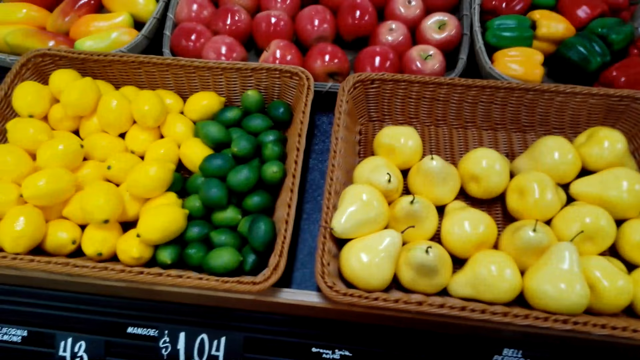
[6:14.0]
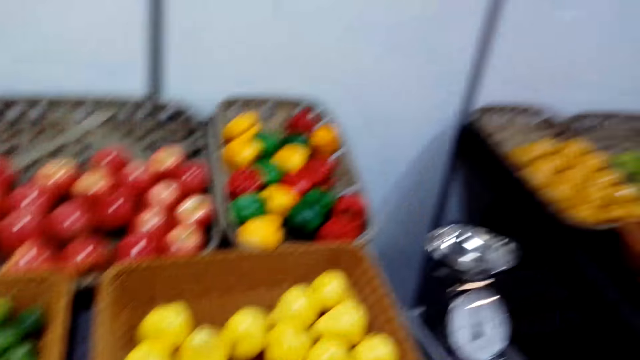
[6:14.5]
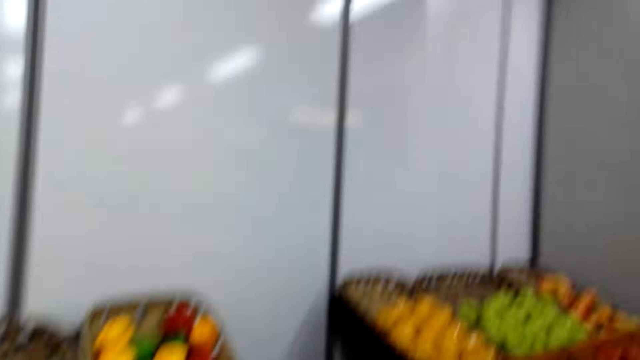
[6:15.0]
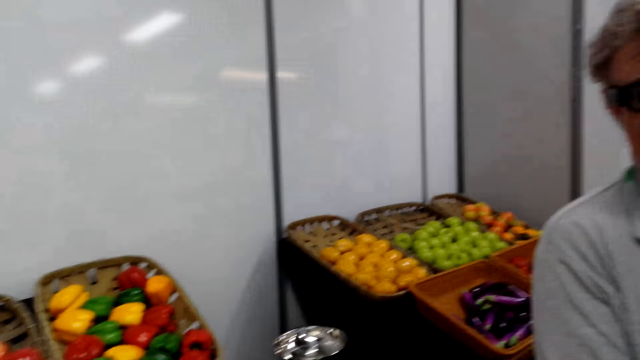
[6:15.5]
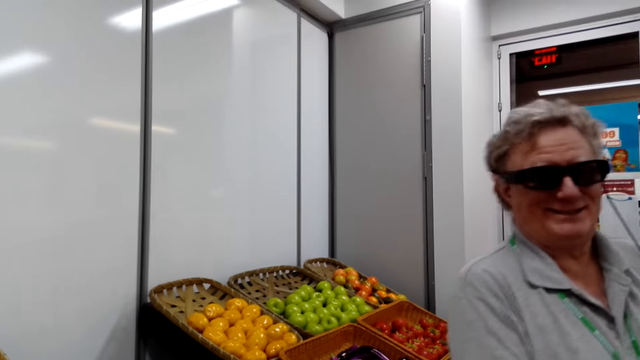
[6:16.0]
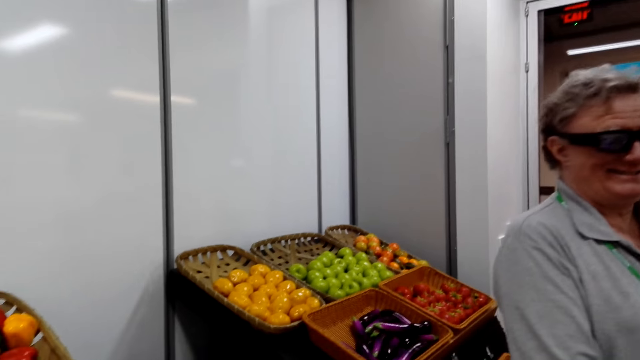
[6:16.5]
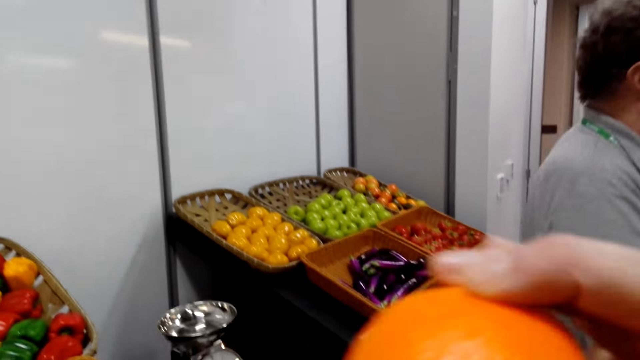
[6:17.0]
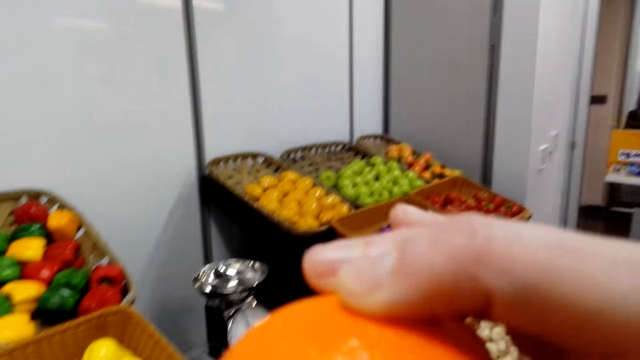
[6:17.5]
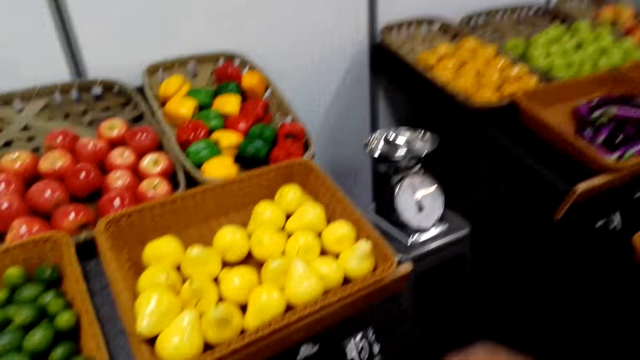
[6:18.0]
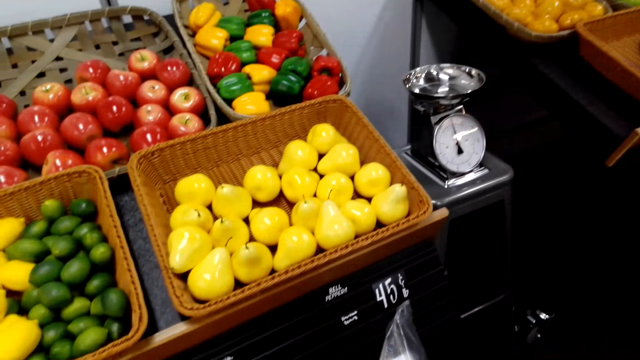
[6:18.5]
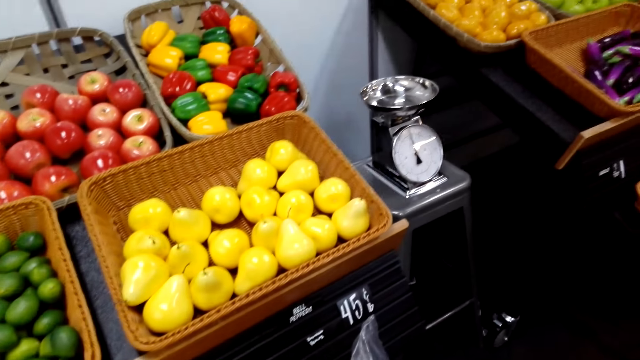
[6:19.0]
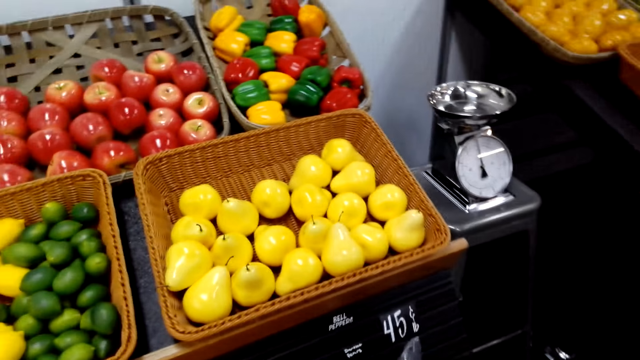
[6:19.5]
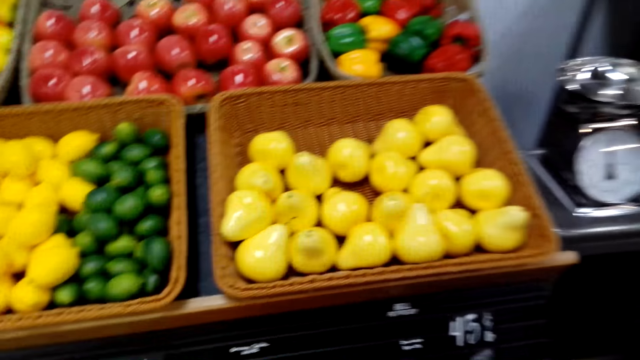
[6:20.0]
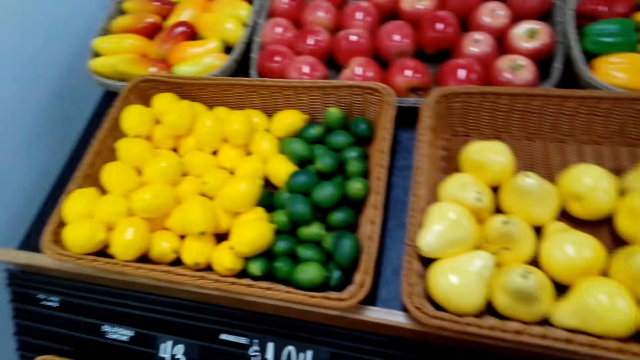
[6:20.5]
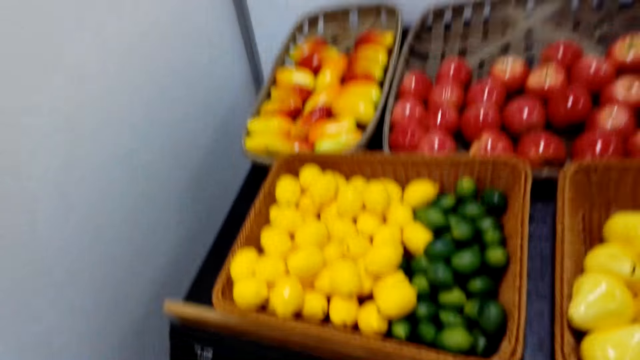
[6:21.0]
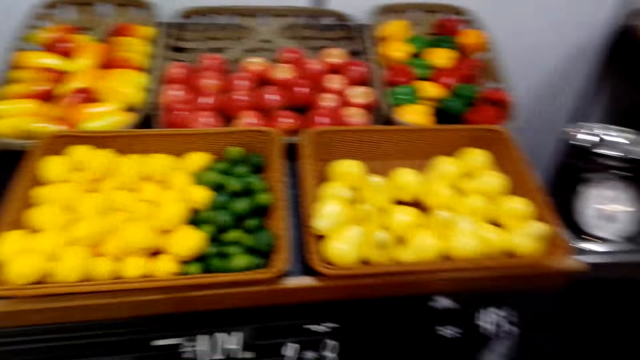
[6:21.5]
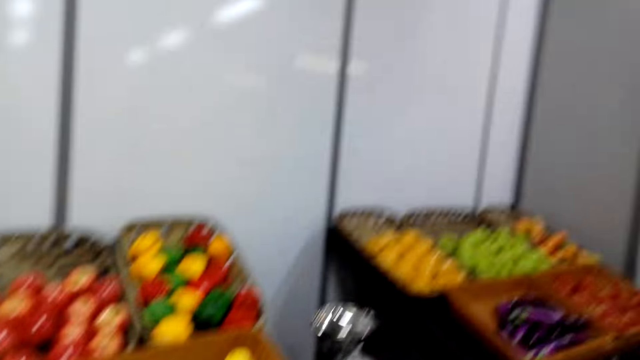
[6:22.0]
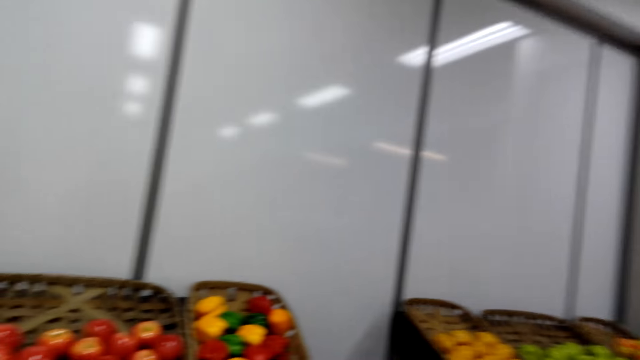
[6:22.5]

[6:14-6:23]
The camera wearer holds a fruit on the fruit shelf. They pick an orange.

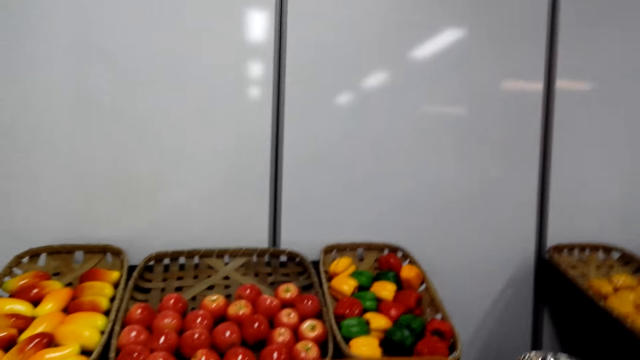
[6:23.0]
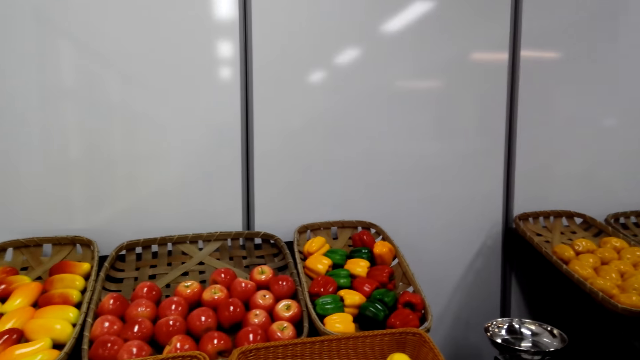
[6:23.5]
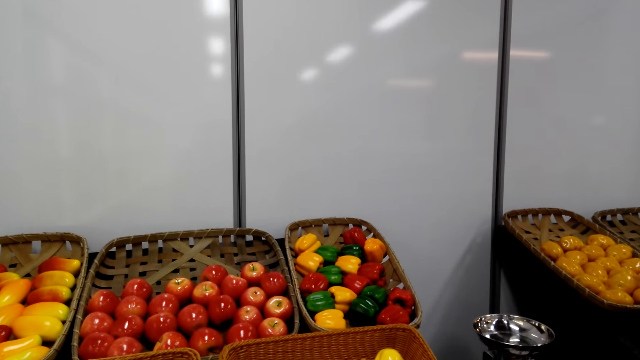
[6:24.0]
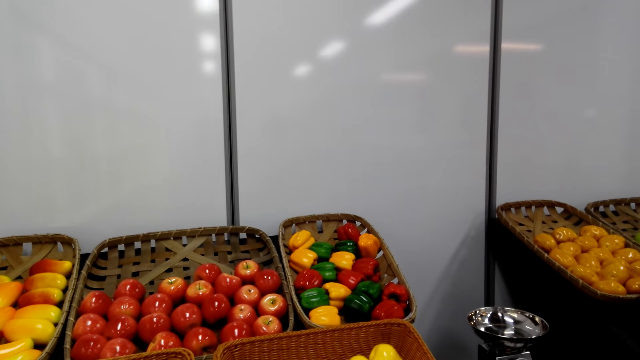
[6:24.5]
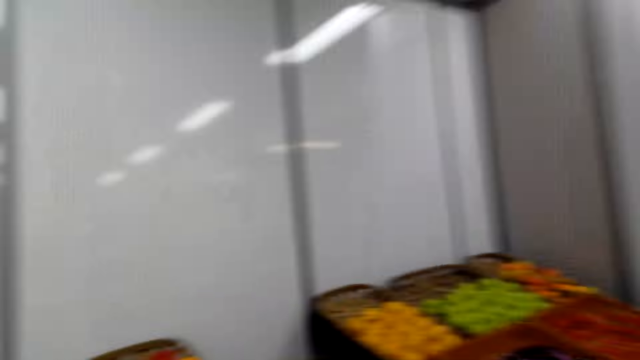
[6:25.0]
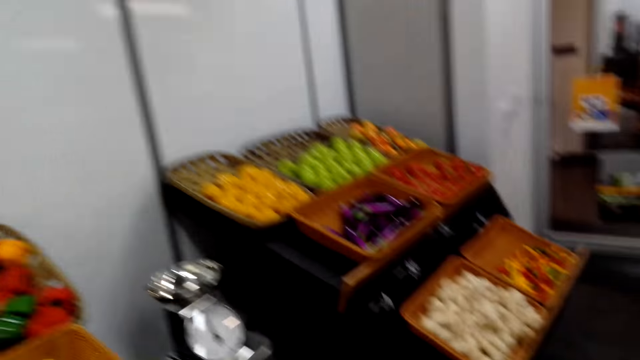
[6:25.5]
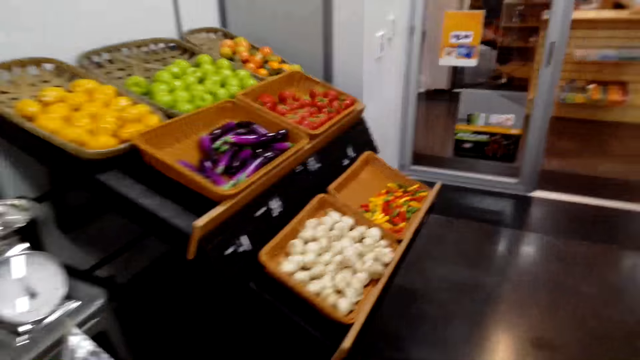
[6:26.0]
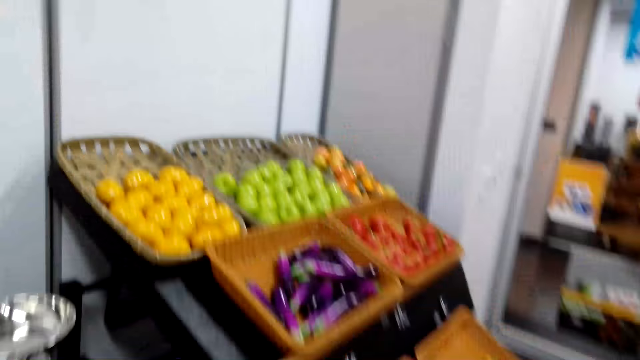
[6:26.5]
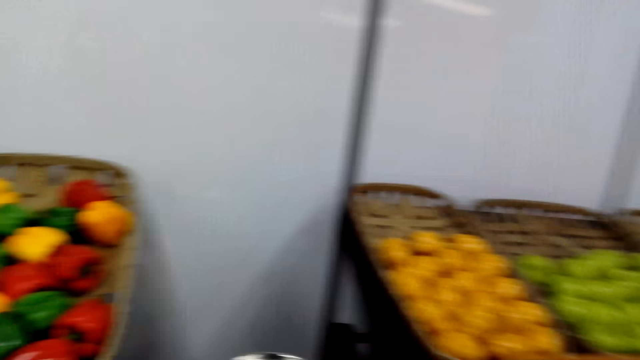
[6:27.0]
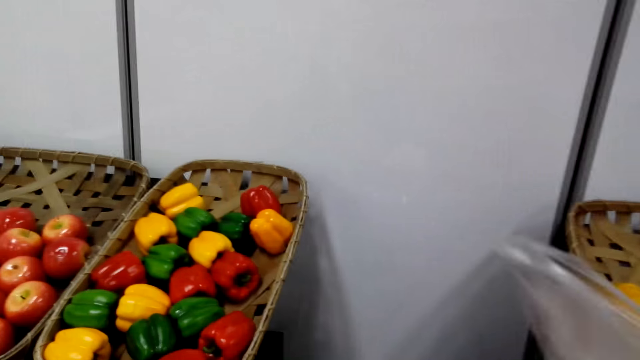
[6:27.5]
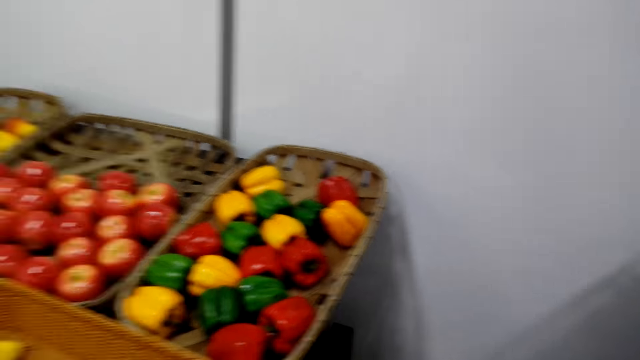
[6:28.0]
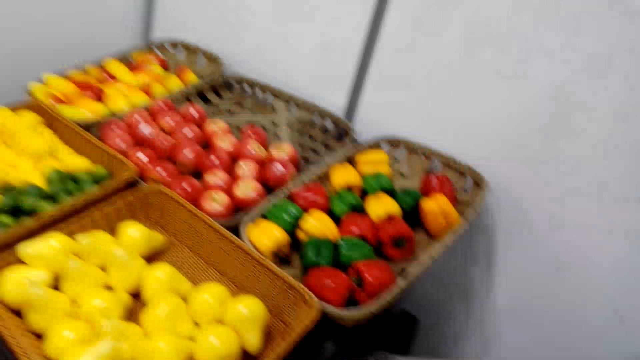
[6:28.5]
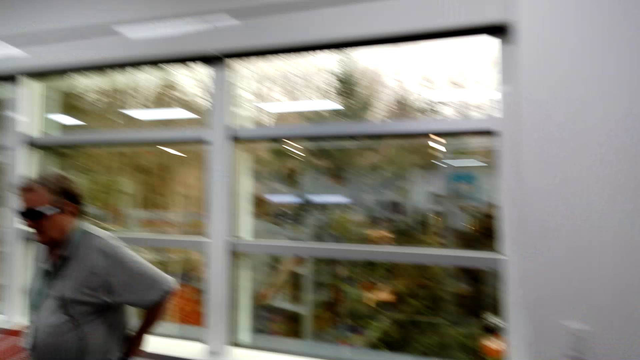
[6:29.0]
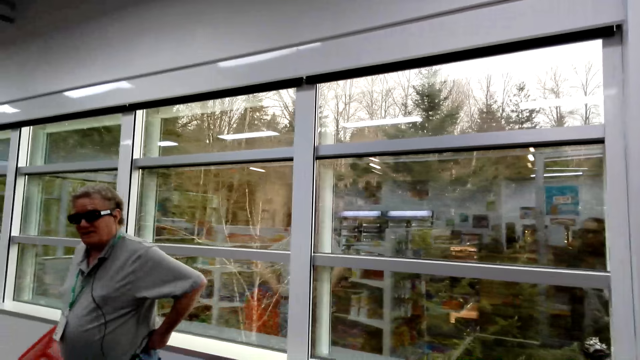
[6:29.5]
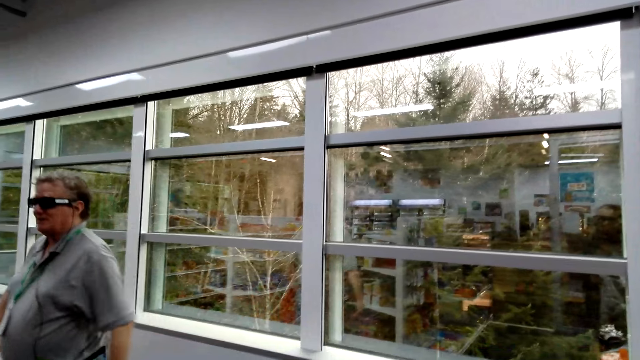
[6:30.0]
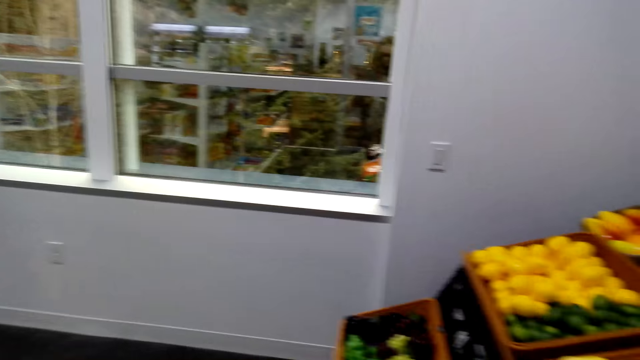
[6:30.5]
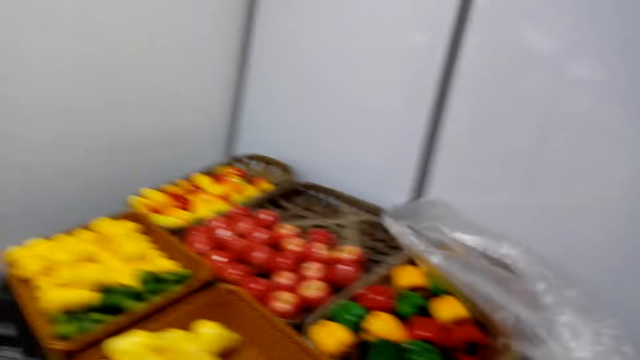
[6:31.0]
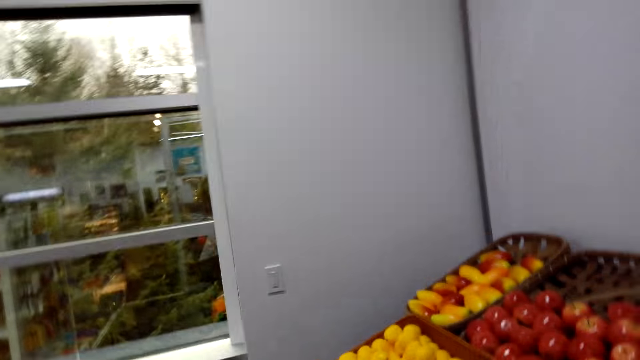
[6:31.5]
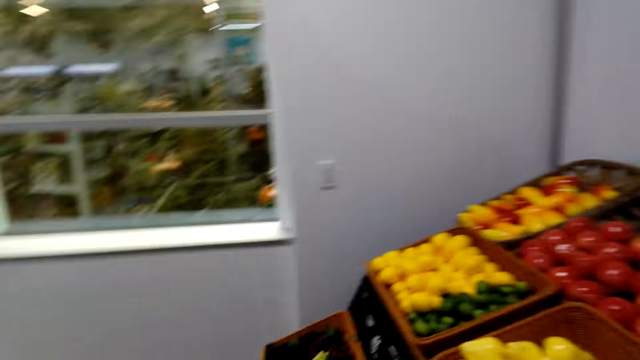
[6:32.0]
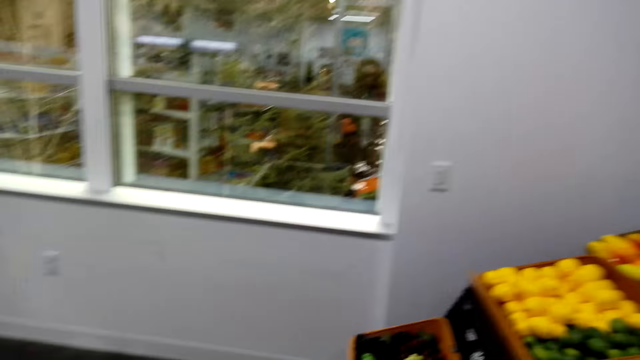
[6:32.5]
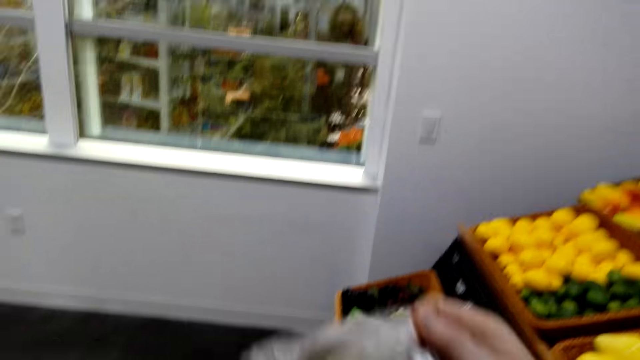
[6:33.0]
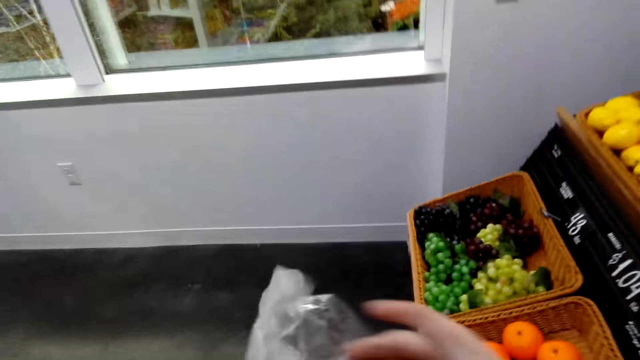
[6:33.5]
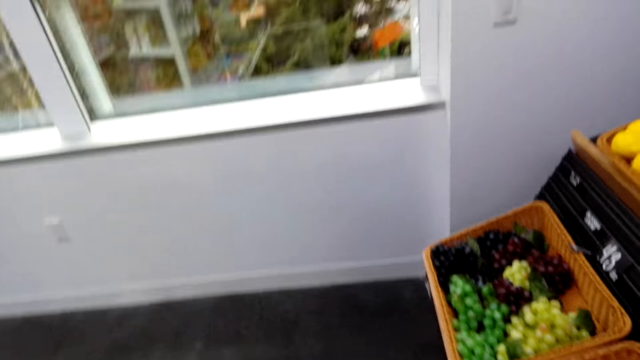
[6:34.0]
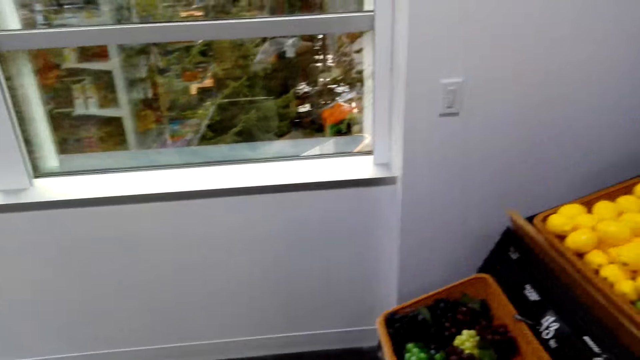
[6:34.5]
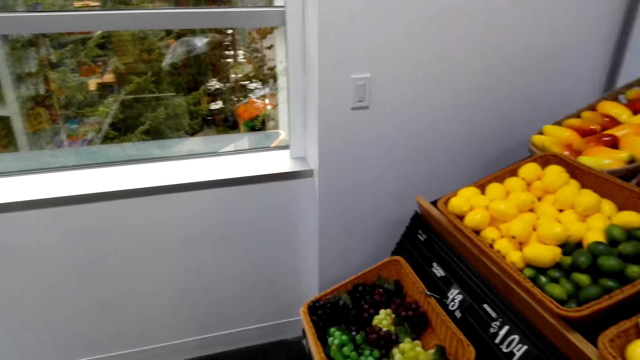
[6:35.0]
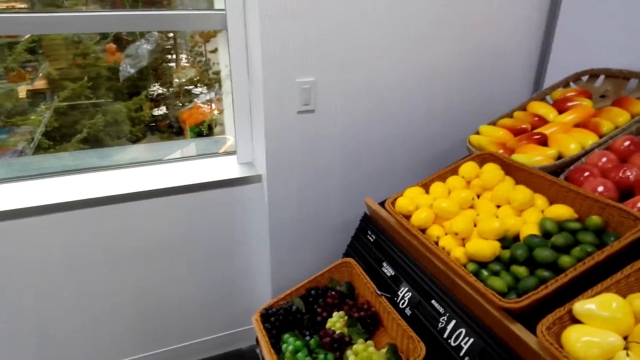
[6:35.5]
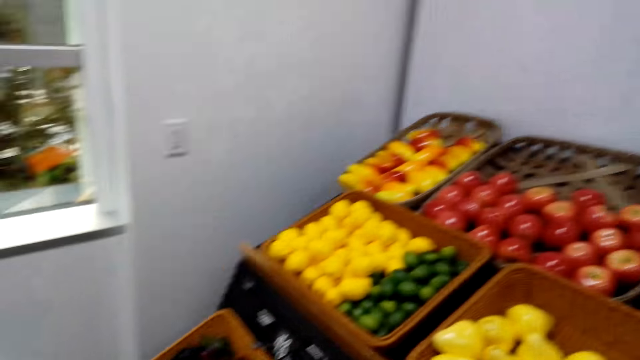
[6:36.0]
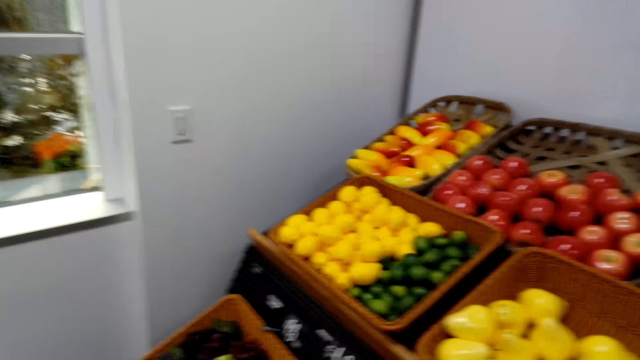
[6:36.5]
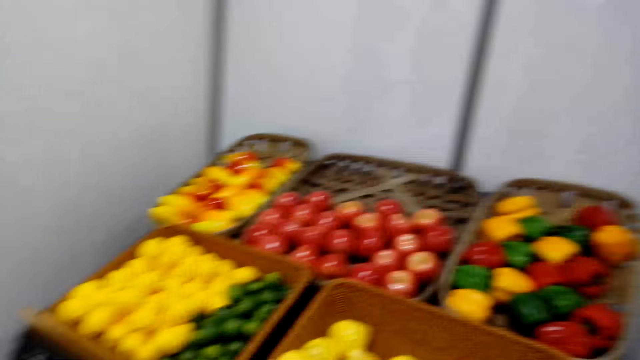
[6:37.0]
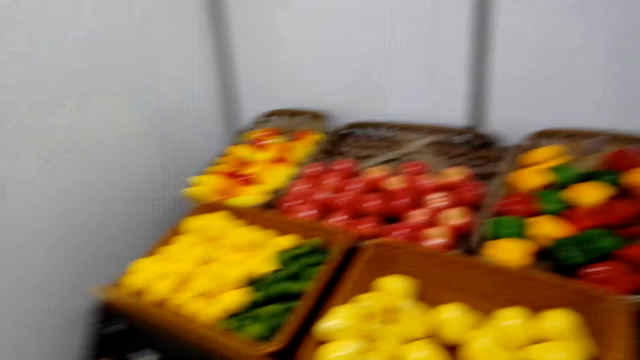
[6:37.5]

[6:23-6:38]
The camera wearer looks around. They hold a polythene bag in the hand. They move a nylon paper.
